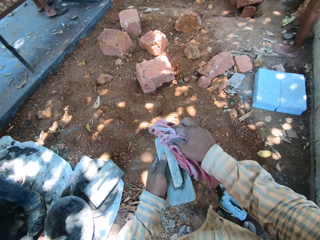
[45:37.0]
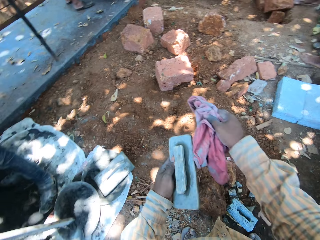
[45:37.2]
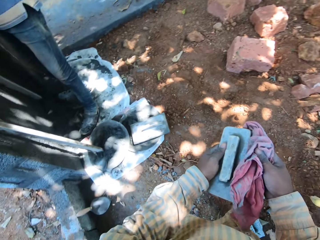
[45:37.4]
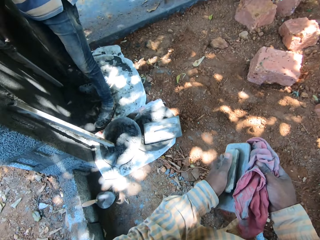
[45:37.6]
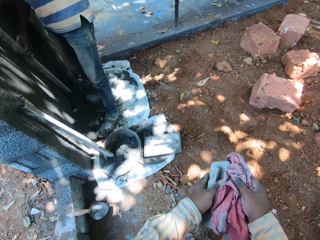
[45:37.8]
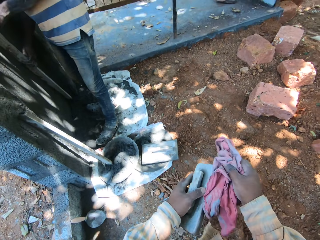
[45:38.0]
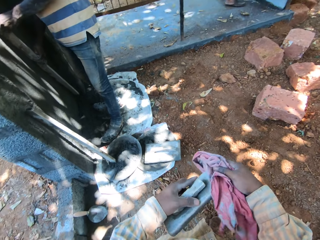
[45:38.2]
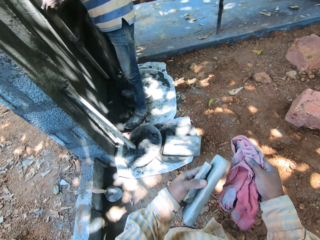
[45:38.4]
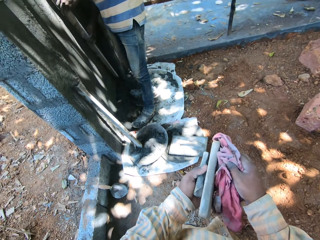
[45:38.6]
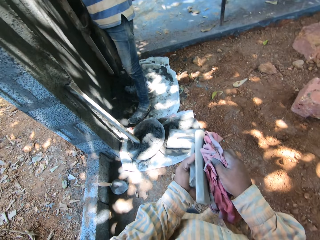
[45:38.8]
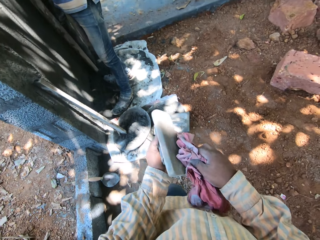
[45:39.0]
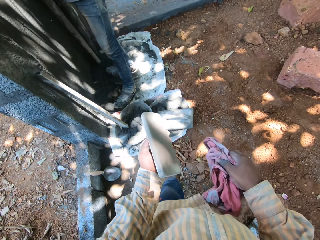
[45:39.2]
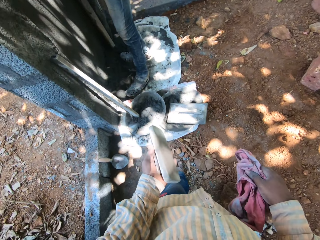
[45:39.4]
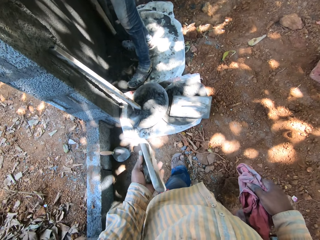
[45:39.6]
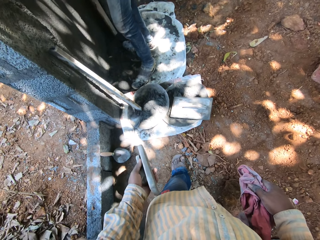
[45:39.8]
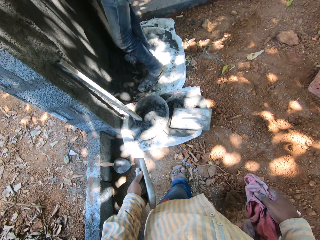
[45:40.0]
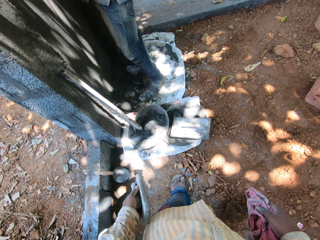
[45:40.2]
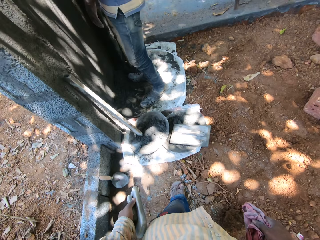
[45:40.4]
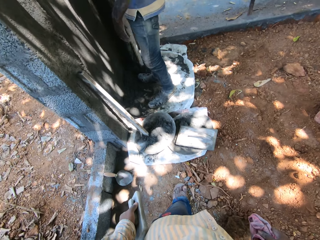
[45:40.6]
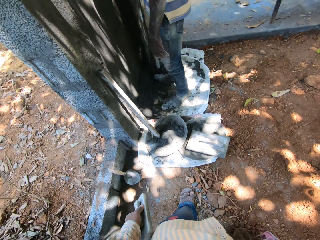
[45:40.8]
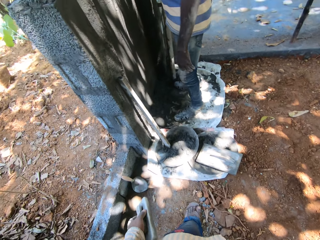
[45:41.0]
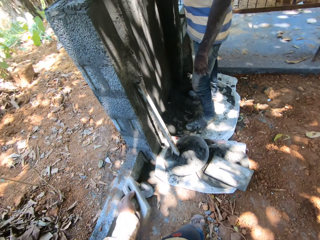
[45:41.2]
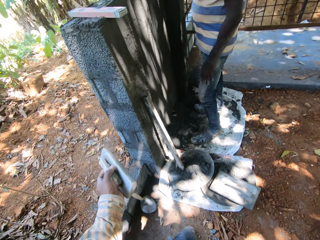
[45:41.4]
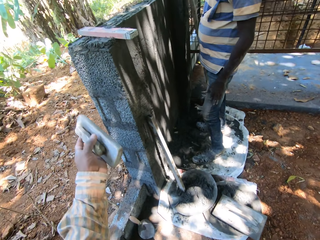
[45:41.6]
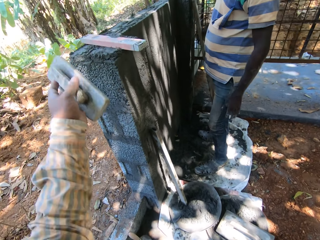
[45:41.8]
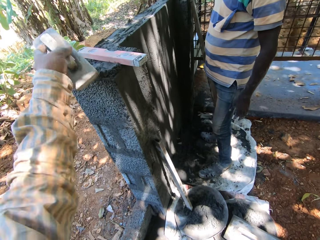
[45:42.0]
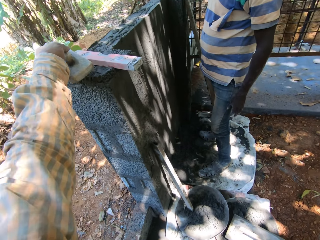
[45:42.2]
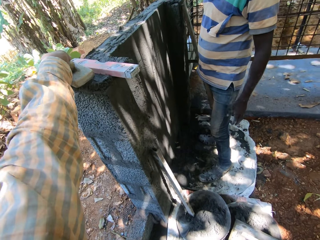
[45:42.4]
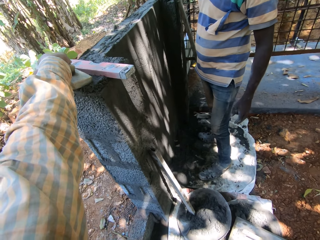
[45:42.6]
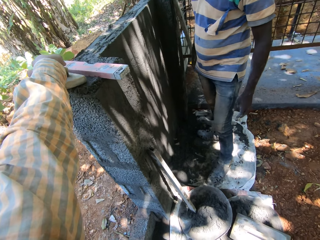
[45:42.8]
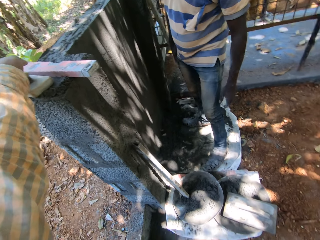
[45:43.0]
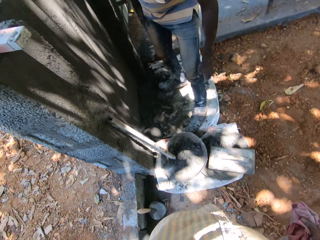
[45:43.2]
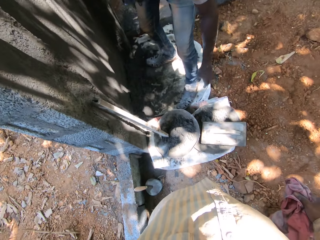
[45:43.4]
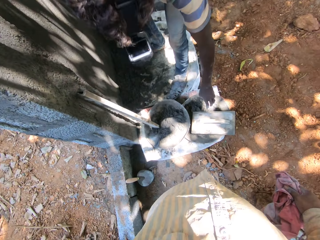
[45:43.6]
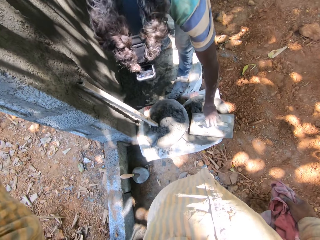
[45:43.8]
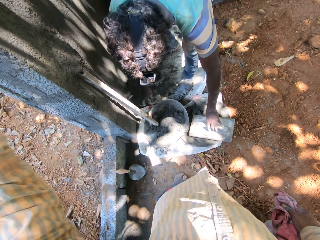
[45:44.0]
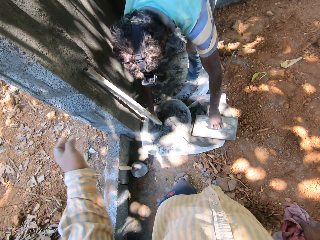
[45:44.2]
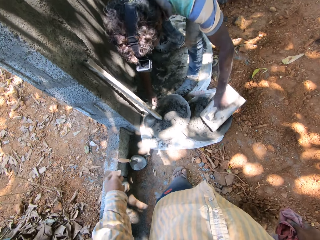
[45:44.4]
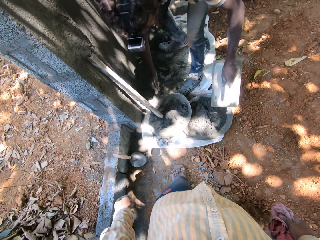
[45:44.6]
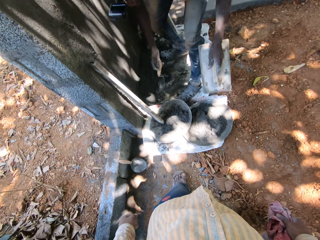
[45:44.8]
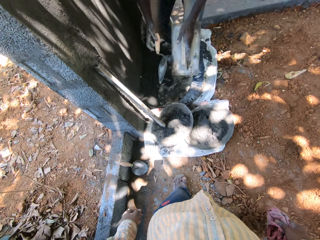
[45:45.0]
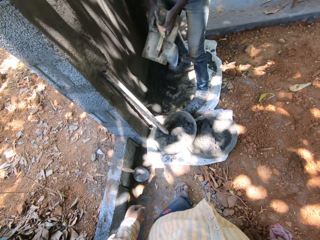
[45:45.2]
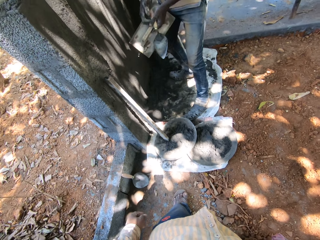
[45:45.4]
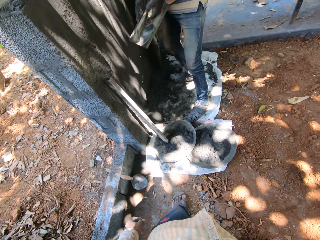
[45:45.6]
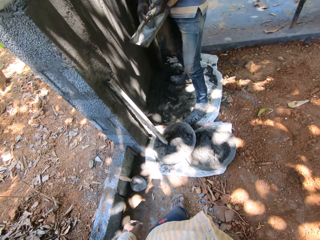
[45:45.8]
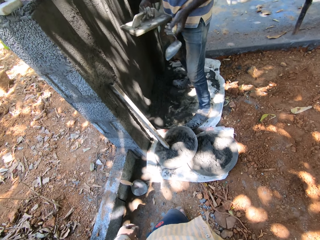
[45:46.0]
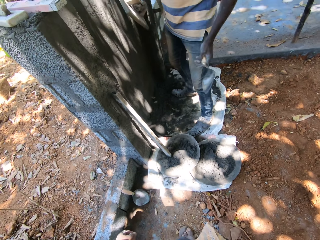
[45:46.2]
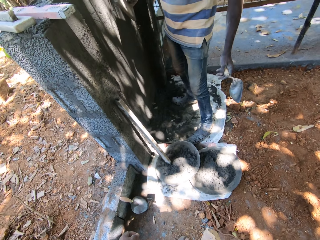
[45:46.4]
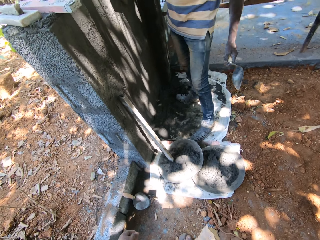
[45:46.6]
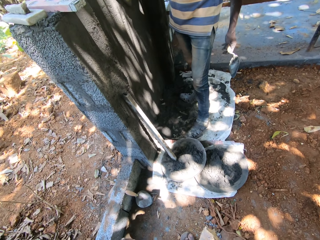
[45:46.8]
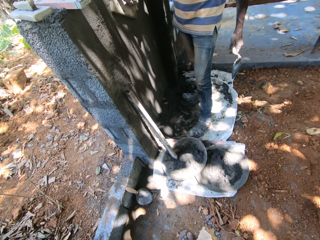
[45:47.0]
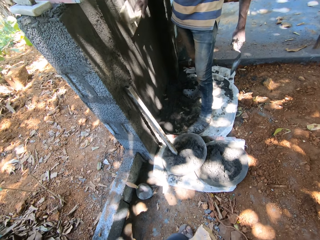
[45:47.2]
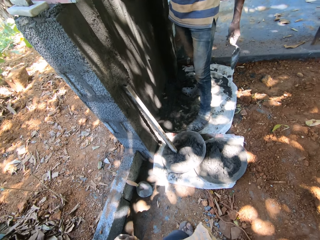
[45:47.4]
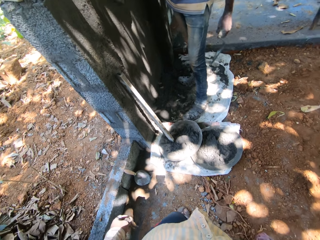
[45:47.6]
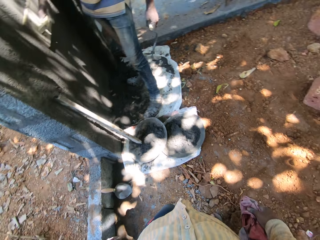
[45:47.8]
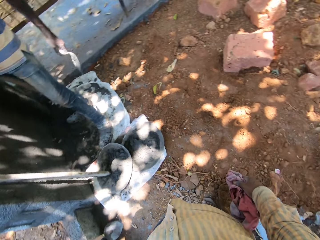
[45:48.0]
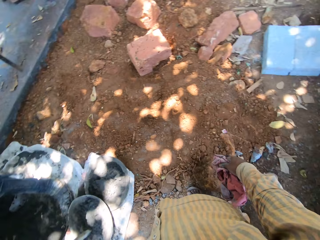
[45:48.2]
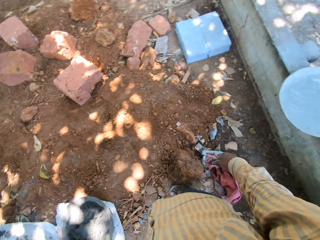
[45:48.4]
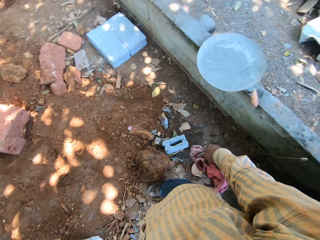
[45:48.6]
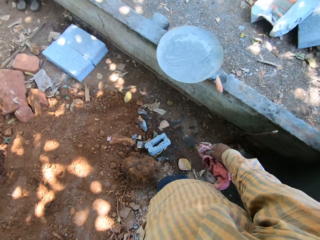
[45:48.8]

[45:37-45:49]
A man drops a stick in his right hand on the ground. The camera wearer drops the square trowel in his left hand on the wall. The man lifts a square trowel on a sac on the ground with his left hand, and lifts a trowel from the mortar pan on the ground with his right hand. He passes the trowel in his right hand to his left hand. The camera wearer talks to the man. The man passes the square trowel in his left hand to his right hand. He spreads mortar on the wall with the square trowel in his right hand.

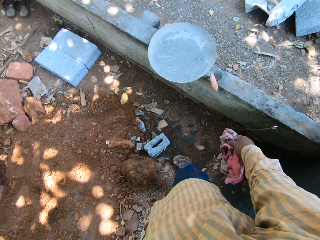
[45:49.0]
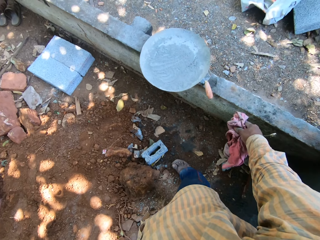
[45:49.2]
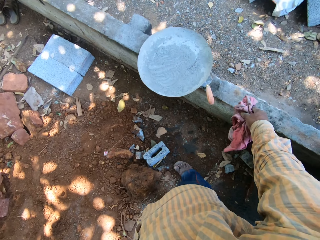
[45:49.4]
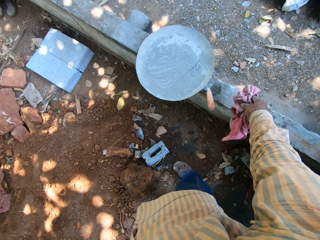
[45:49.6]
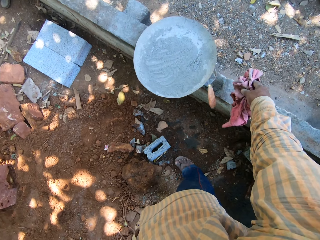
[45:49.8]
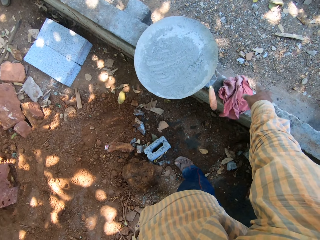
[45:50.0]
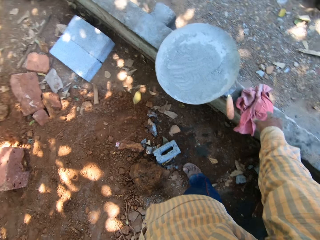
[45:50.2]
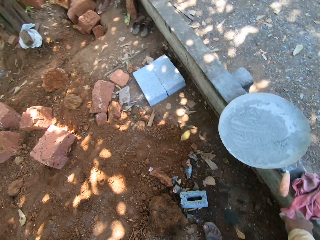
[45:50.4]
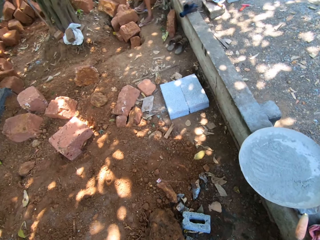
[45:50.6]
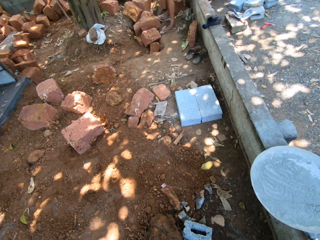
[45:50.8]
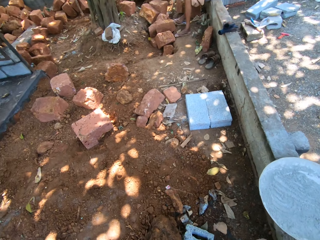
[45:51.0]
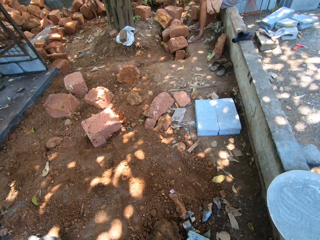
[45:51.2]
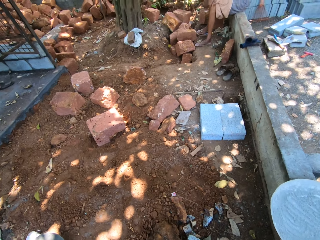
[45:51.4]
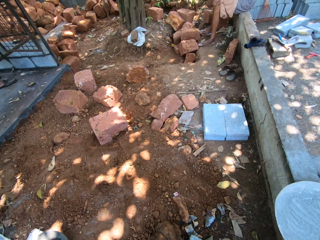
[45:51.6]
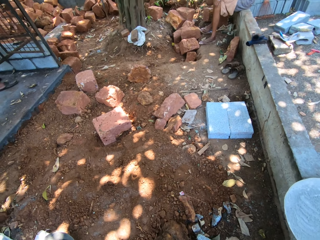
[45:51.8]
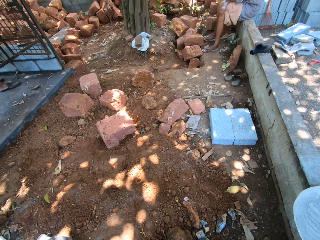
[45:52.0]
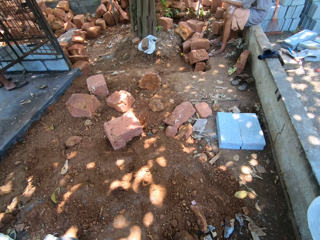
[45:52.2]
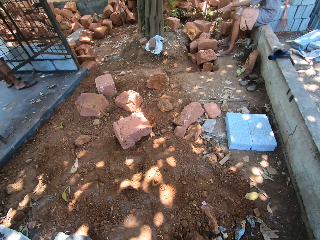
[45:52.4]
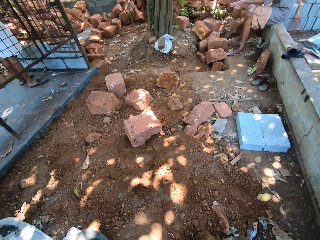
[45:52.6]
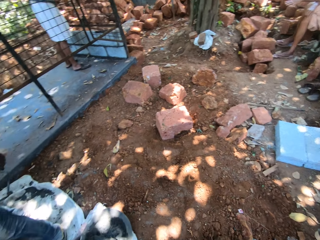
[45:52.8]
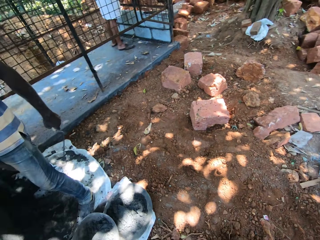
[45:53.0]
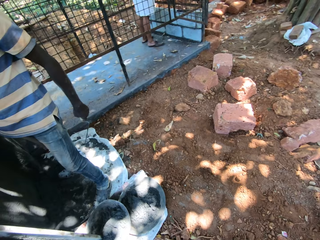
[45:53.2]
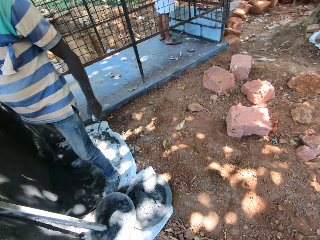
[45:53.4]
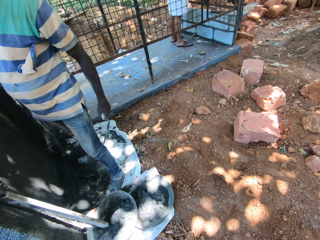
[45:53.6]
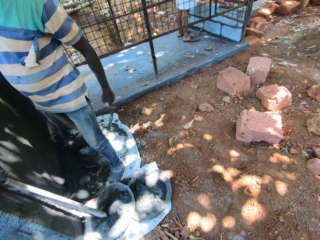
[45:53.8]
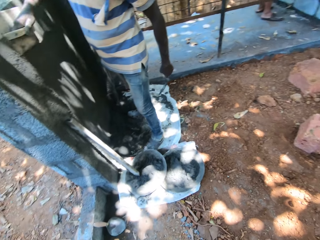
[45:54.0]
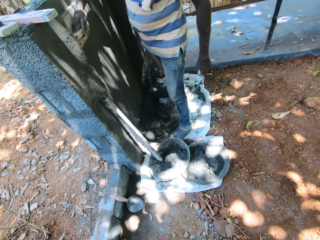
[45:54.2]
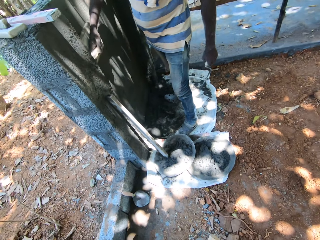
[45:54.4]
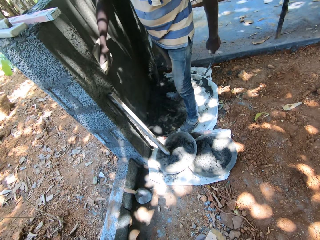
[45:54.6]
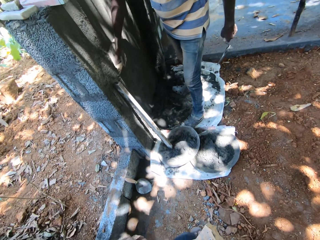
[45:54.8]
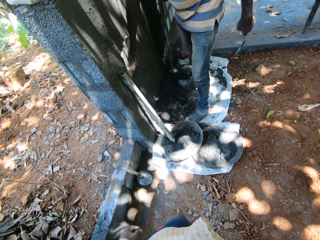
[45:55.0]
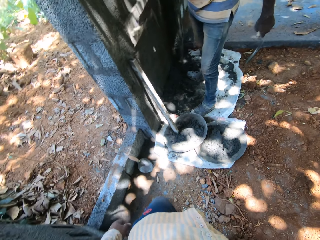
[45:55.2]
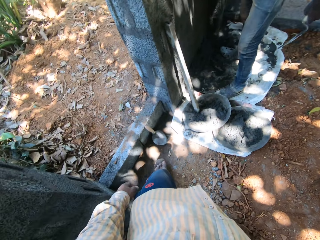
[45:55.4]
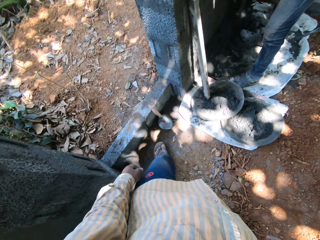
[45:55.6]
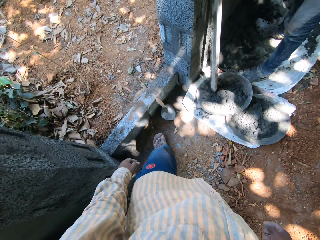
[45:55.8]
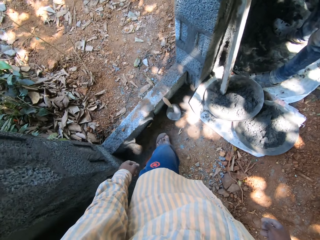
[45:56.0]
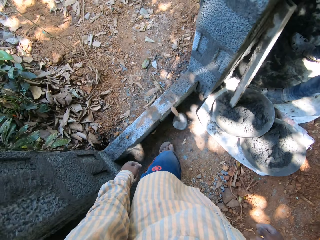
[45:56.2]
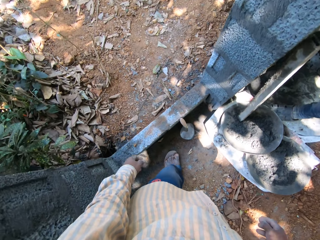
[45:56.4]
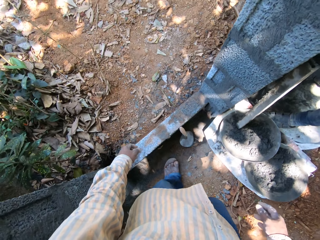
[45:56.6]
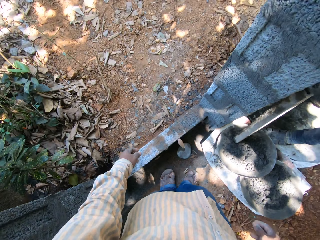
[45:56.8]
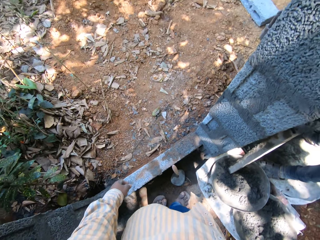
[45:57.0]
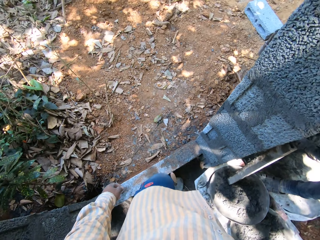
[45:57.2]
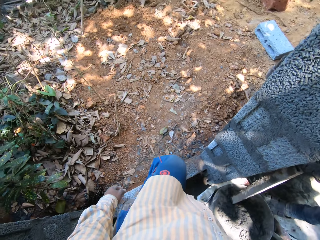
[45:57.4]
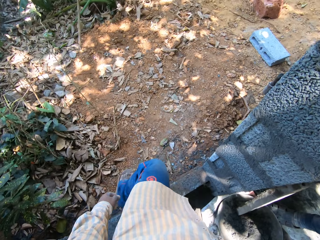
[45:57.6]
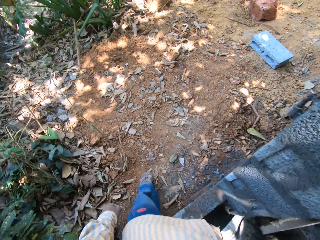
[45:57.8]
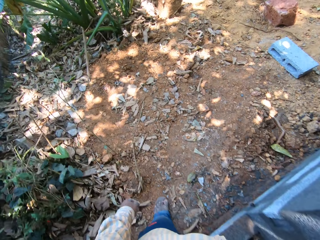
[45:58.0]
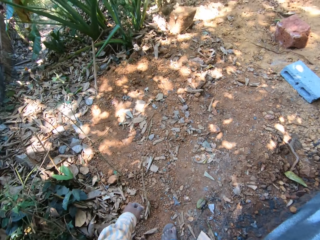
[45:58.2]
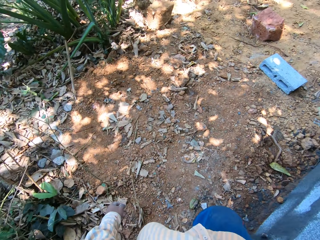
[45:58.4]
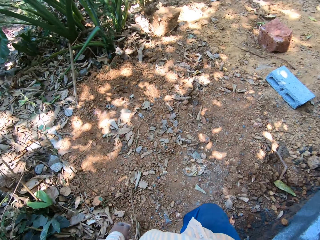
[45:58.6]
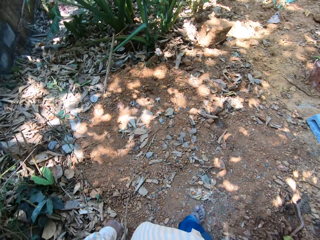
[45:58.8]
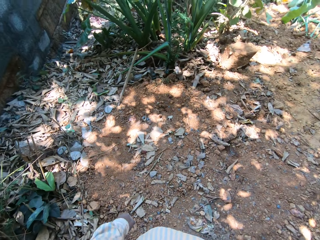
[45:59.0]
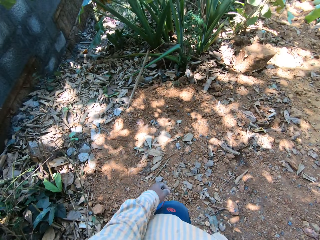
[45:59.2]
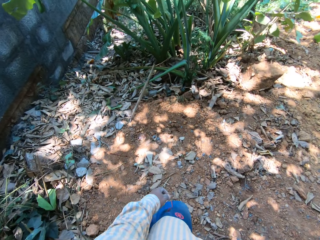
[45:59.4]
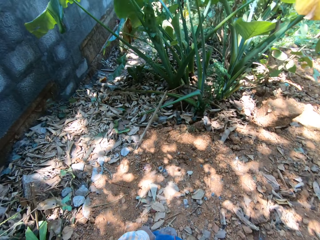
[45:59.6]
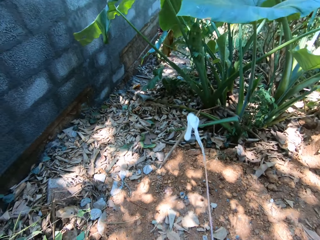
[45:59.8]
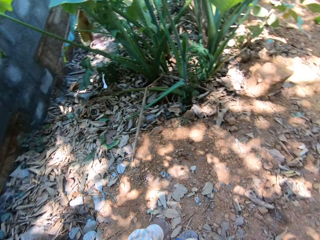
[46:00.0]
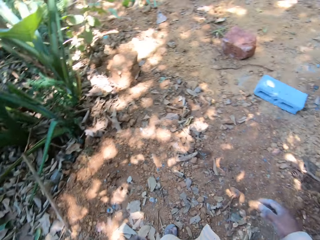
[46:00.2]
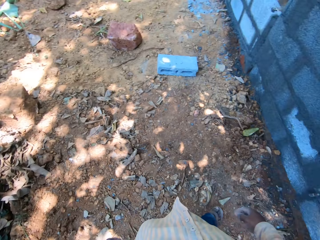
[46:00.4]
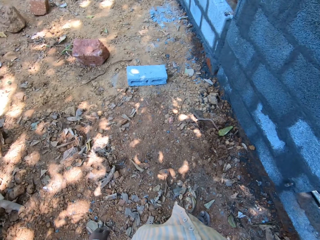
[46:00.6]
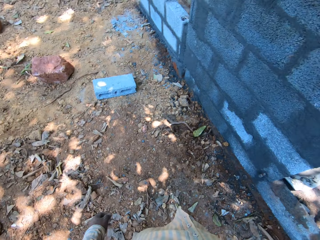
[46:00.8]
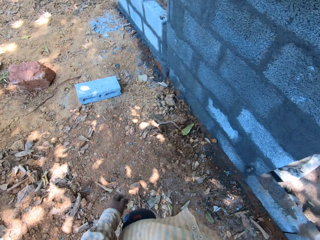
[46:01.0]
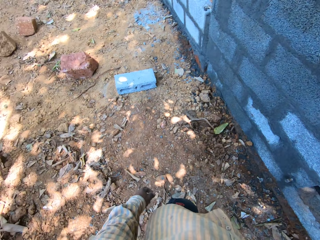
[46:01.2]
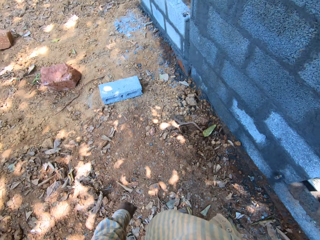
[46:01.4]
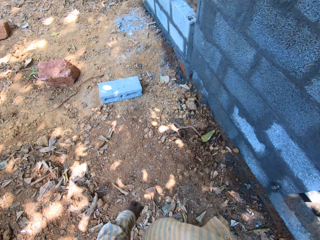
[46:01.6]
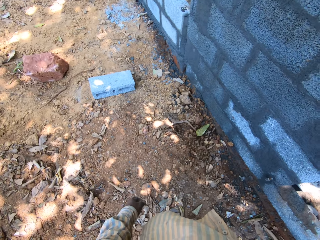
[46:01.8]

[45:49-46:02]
The camera wearer drops the cloth in his right hand on the fence. He looks around. He walks to the other side of the wall.
